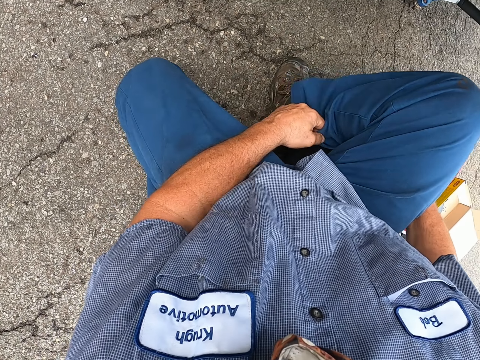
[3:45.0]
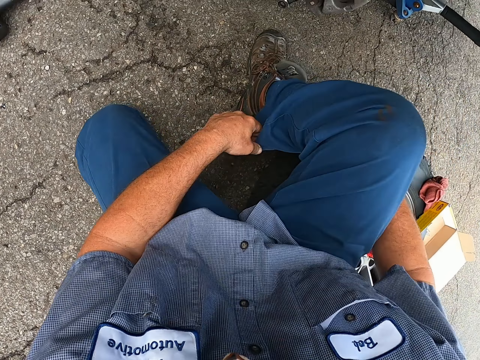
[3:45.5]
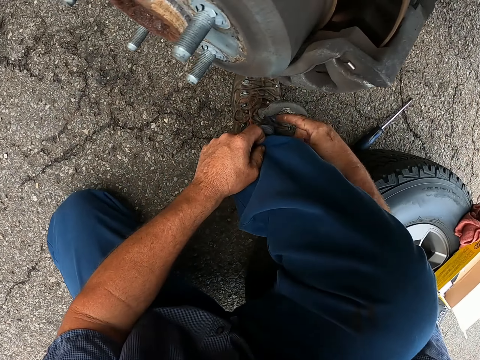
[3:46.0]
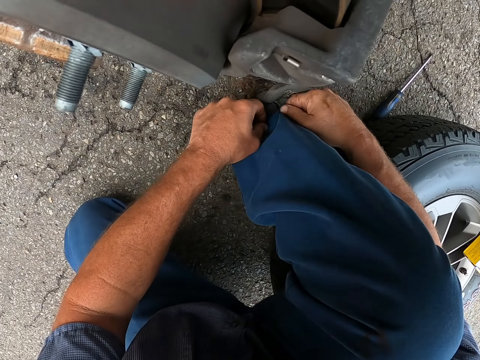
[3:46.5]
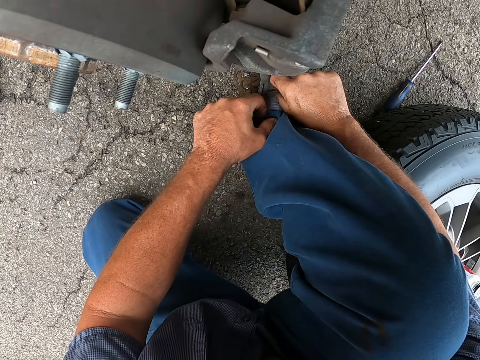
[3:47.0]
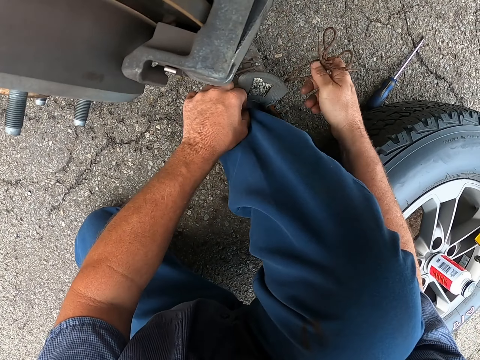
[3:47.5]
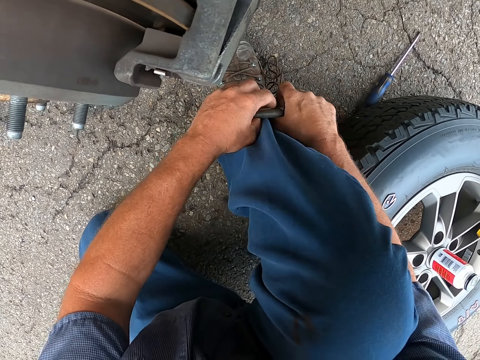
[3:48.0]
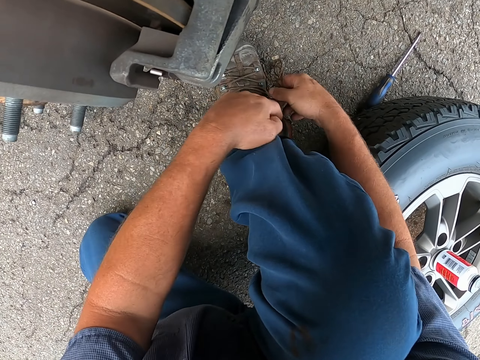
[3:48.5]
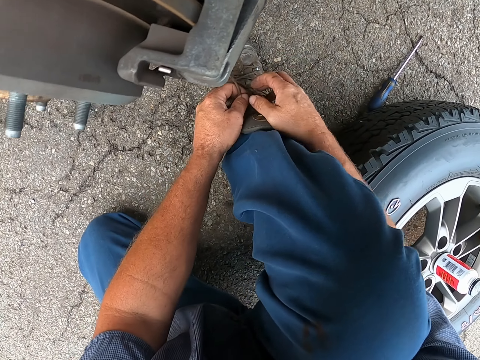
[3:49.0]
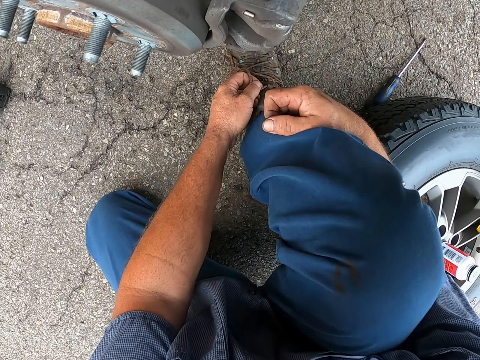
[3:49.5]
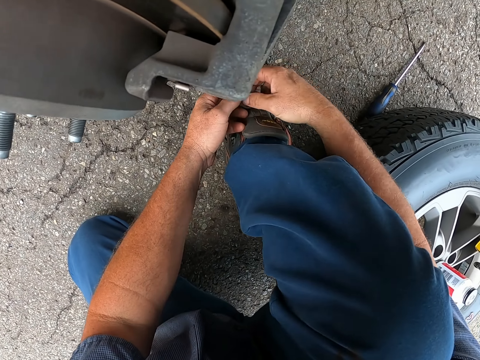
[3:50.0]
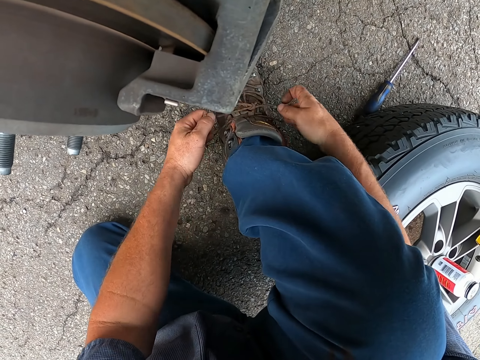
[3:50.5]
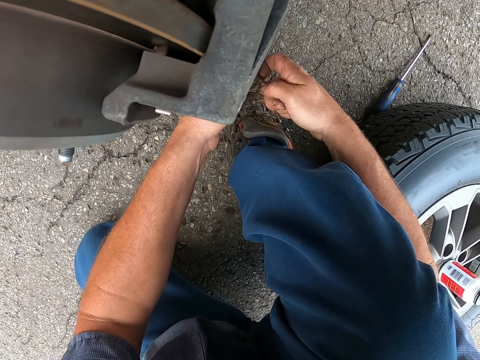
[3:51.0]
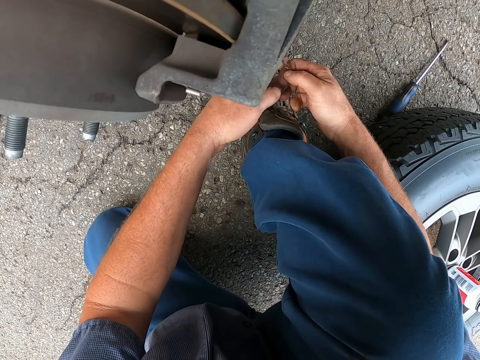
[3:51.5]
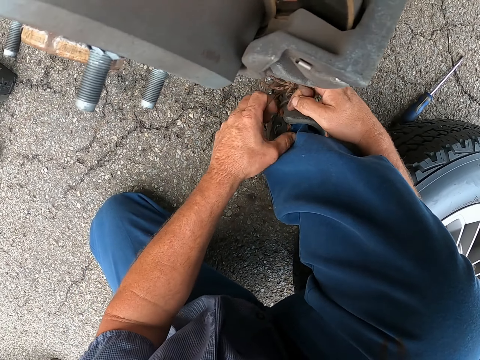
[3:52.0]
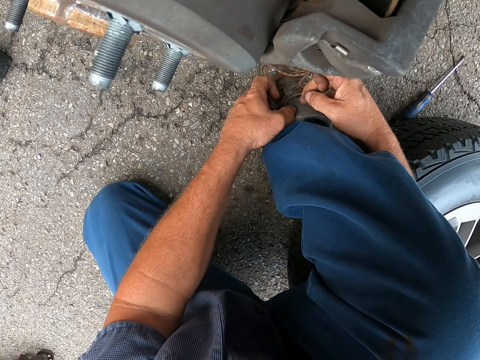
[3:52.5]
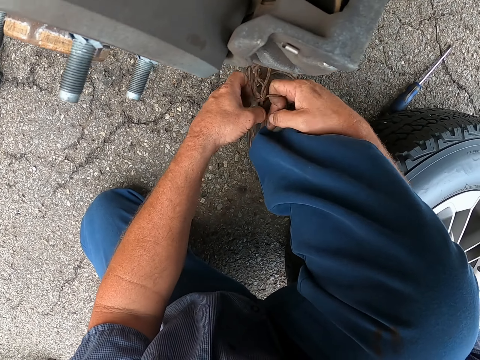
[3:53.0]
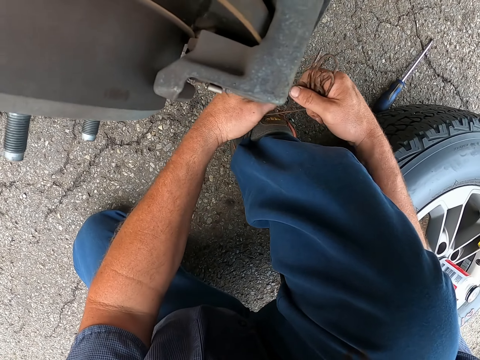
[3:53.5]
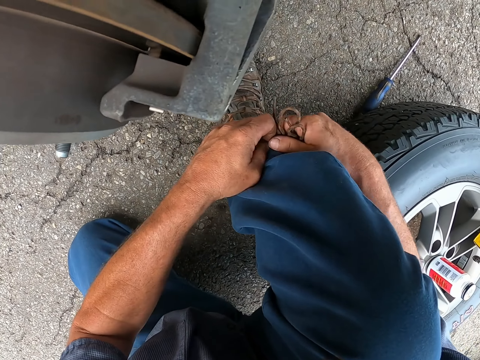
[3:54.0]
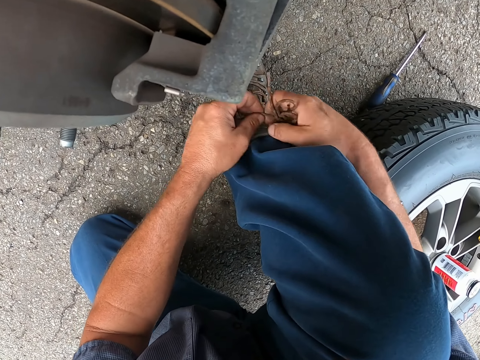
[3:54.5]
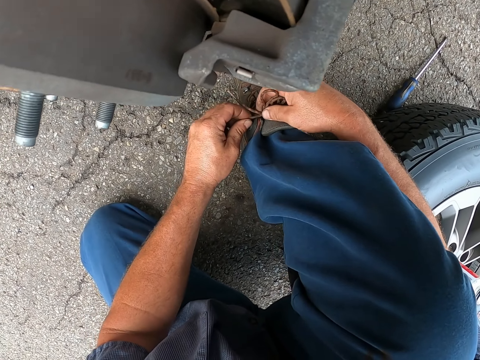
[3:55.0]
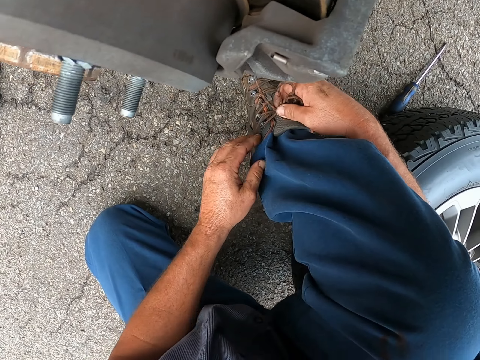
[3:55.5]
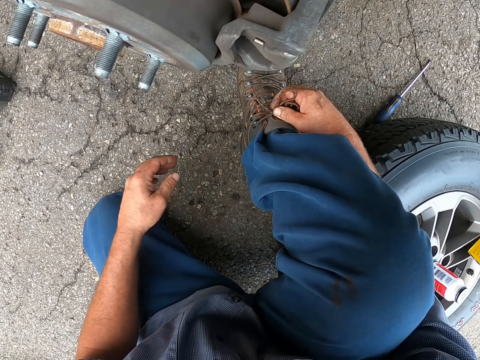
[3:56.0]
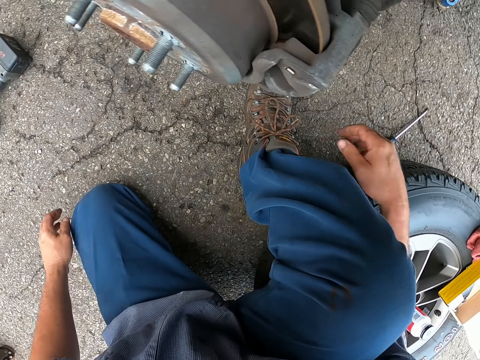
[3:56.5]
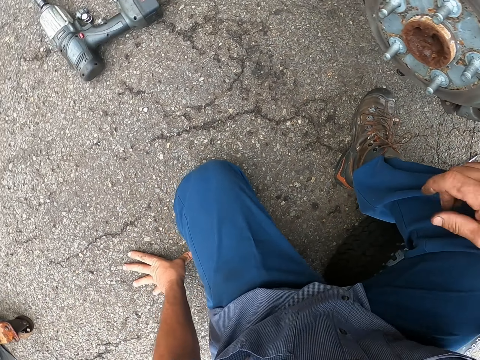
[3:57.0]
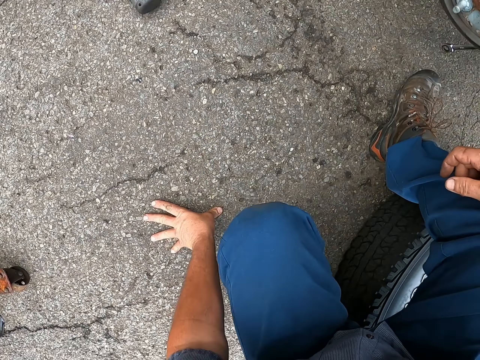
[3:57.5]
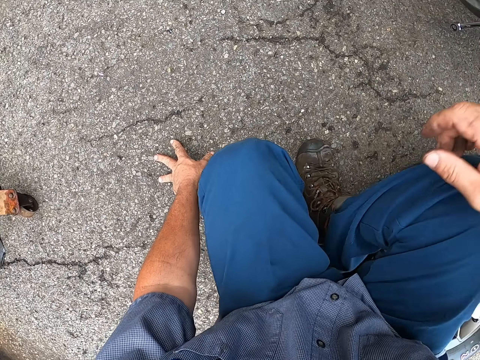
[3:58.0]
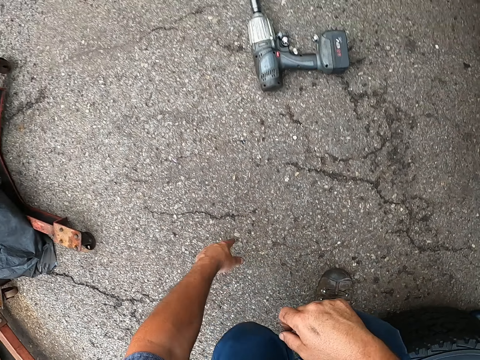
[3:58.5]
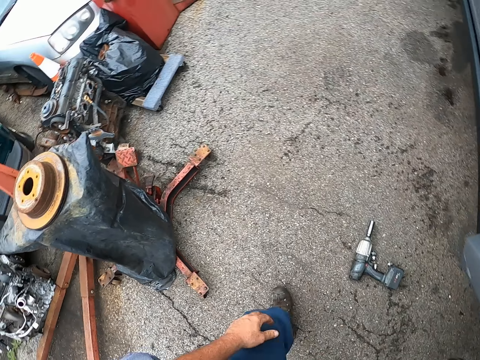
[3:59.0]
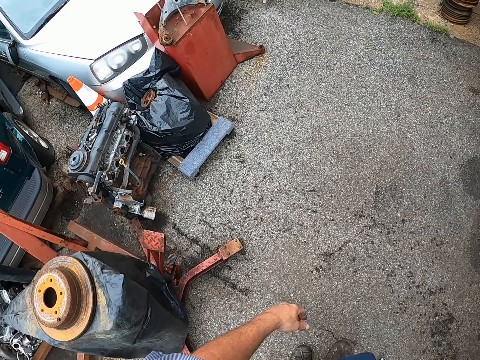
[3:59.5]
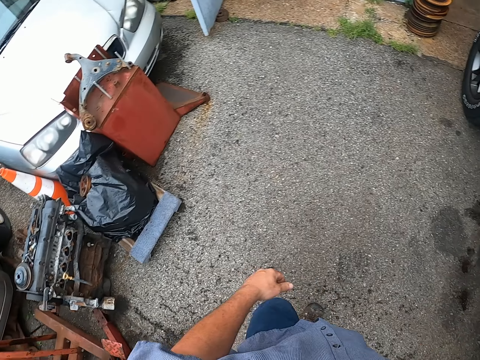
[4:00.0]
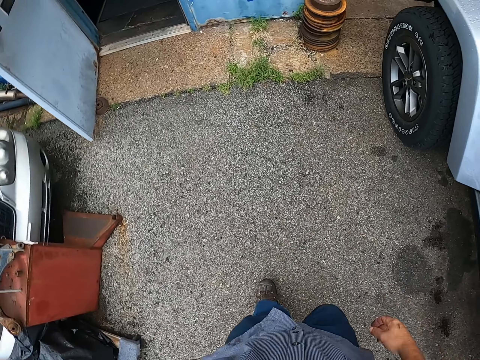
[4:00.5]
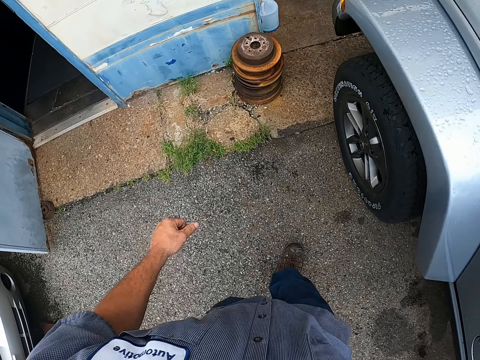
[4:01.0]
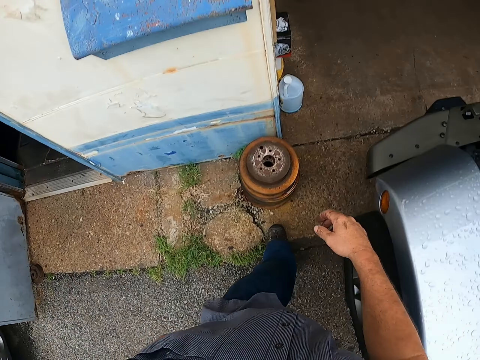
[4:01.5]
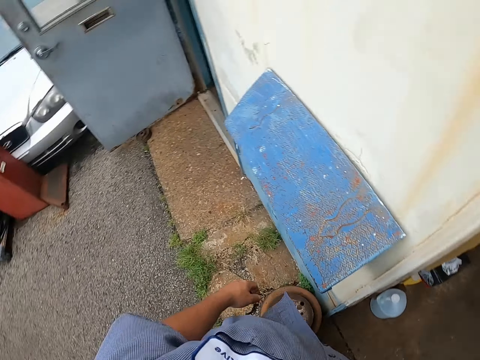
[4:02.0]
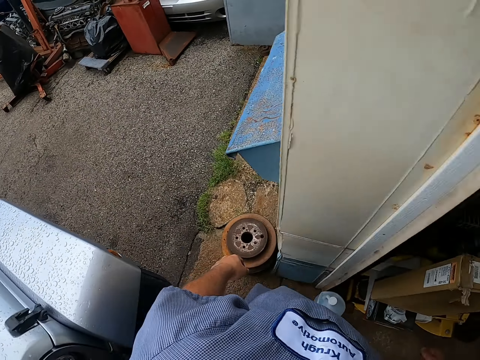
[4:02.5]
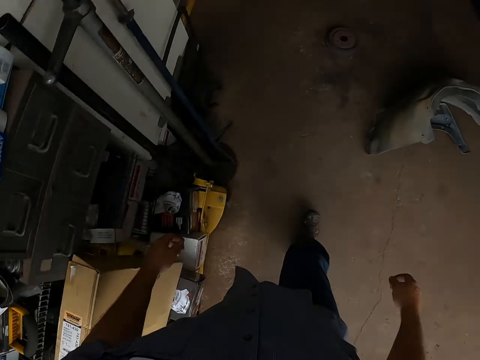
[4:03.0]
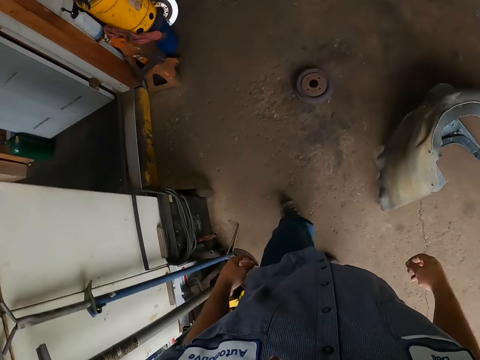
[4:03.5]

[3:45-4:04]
The camera wearer tucks his trouser in his shoe. He ties the shoe laces. He tightens his shoe lace. He stands up. He walks into the garage.

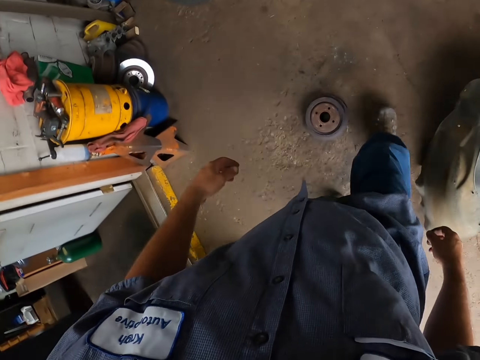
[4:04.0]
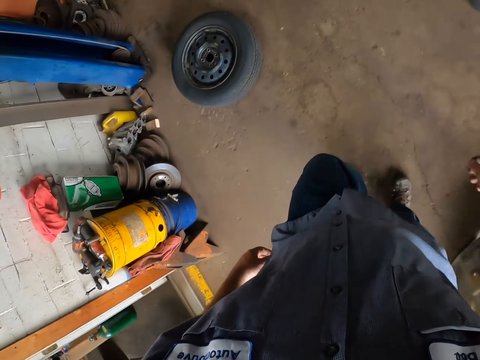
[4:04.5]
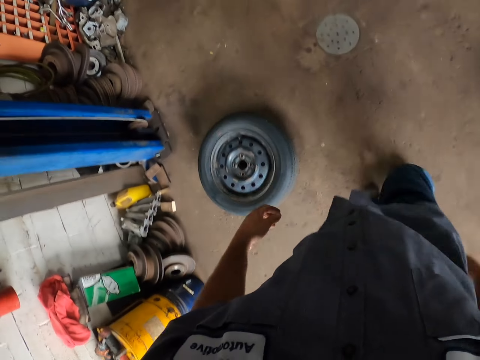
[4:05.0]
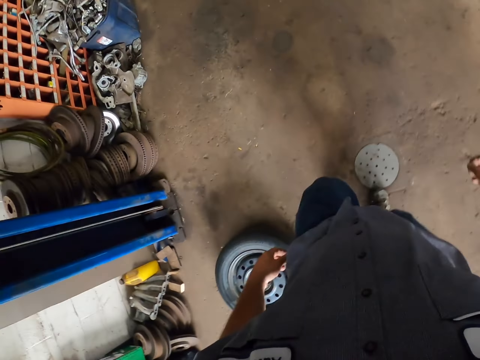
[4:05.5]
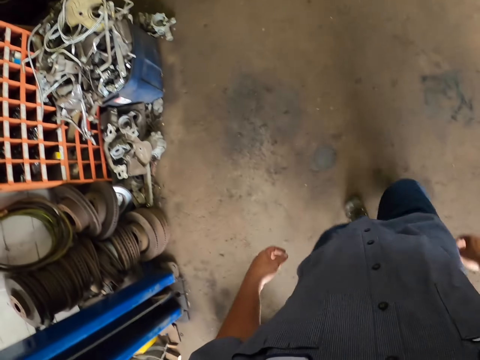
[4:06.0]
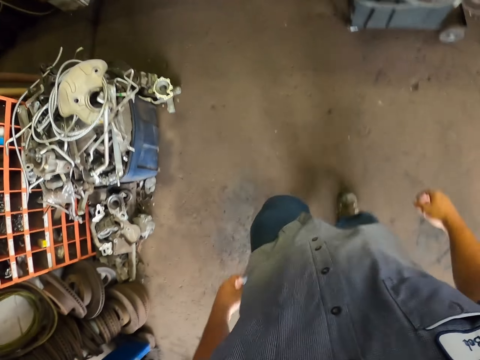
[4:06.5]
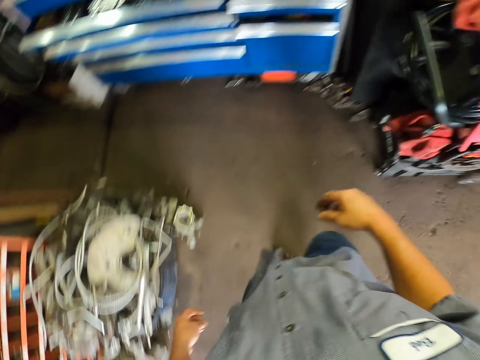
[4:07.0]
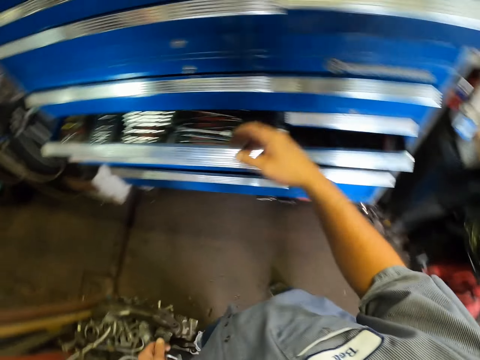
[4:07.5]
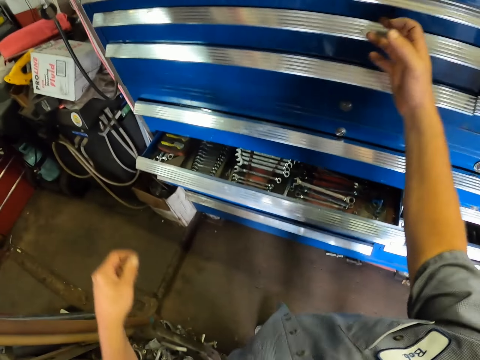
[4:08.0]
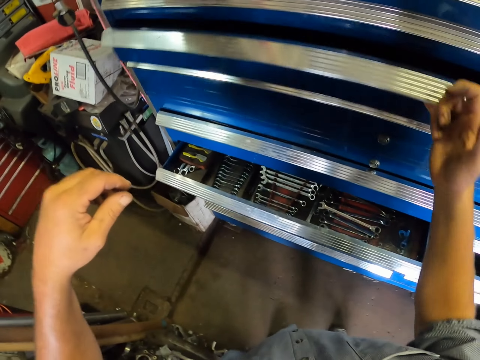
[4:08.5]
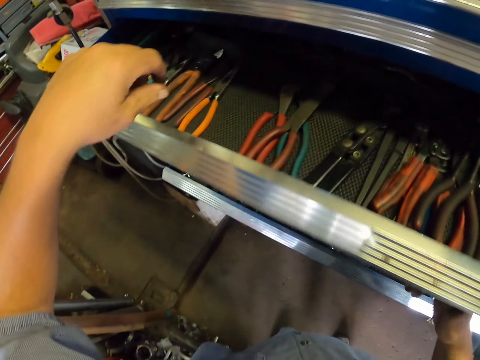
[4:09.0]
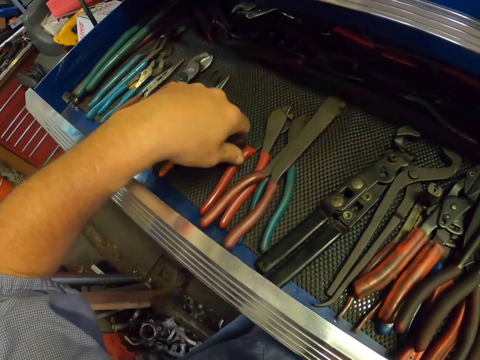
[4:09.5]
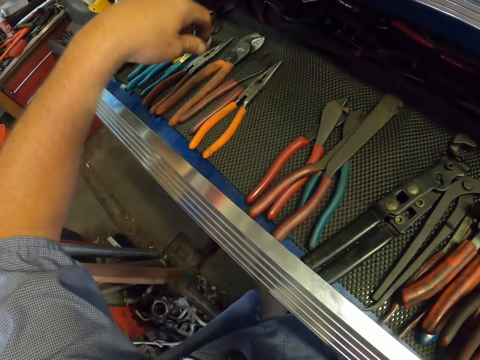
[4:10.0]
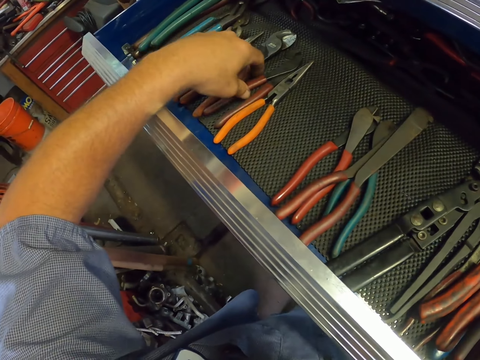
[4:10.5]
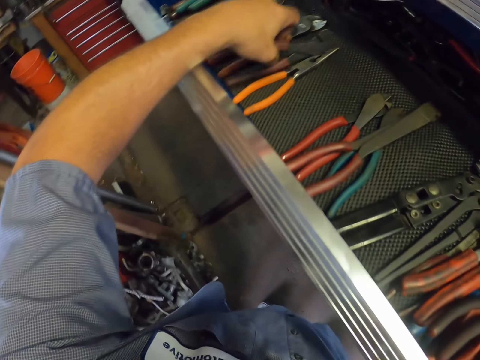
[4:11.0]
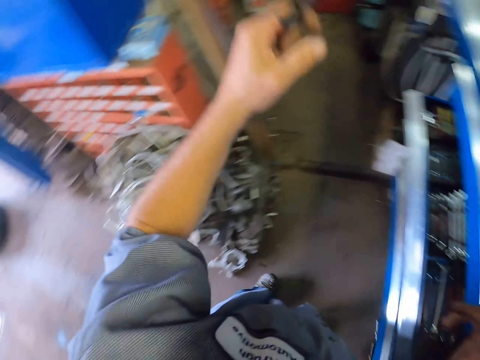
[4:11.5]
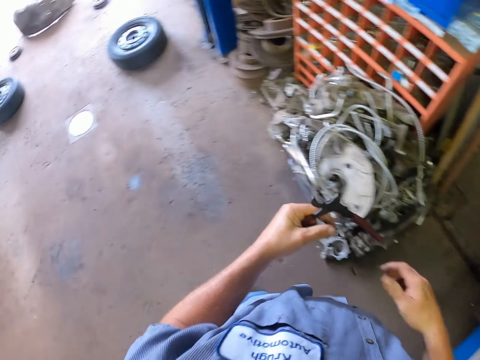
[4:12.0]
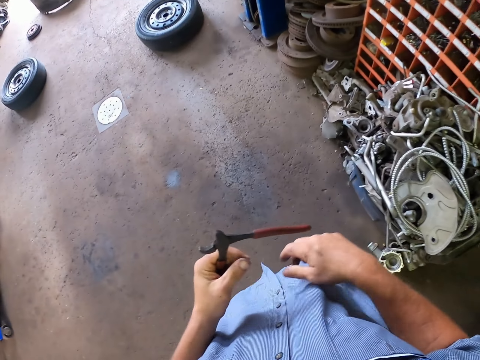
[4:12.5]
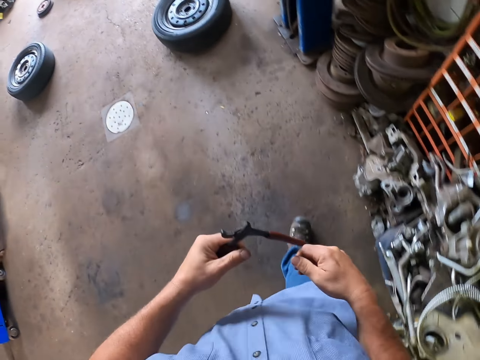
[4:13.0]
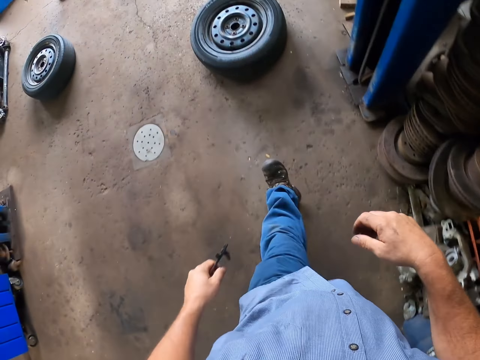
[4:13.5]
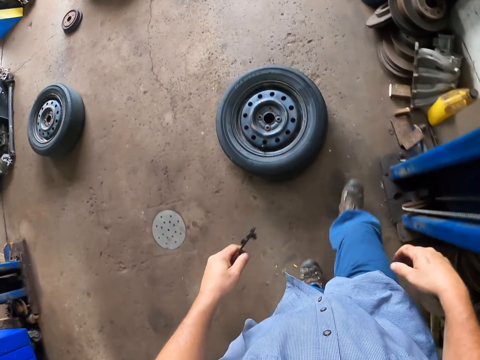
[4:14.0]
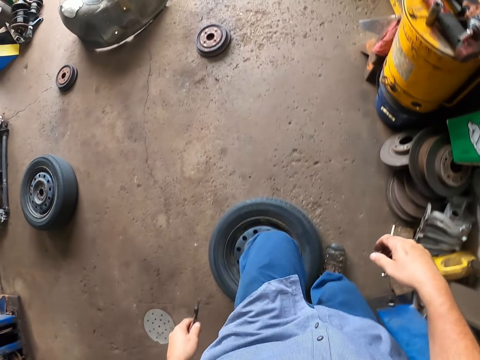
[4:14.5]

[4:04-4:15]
The camera wearer opens a drawer or toolbox. They pick up a pair of pliers from the toolbox. They walk away from the toolbox and around the garage.
